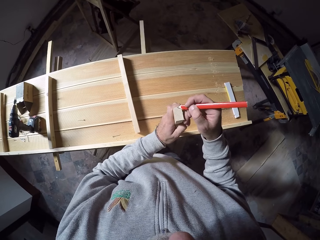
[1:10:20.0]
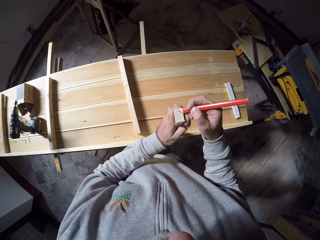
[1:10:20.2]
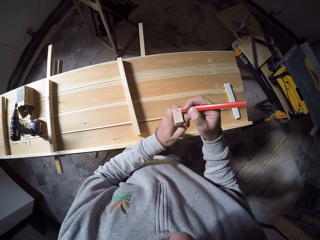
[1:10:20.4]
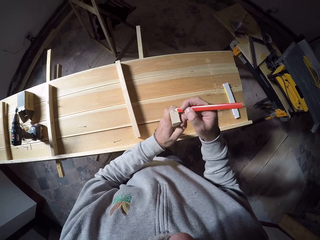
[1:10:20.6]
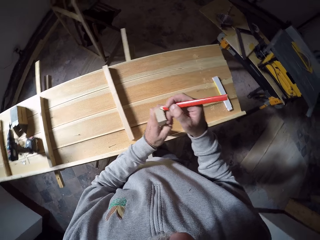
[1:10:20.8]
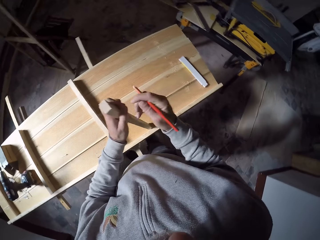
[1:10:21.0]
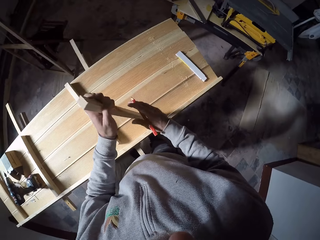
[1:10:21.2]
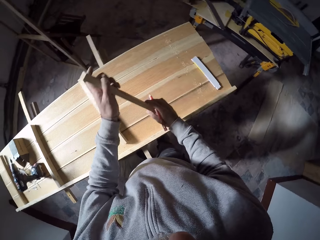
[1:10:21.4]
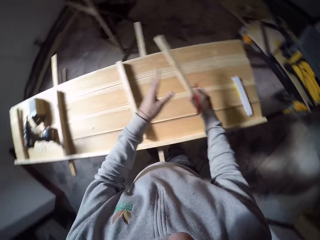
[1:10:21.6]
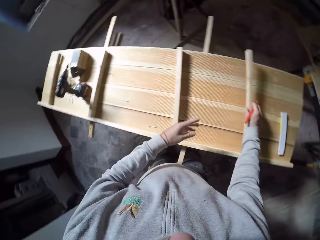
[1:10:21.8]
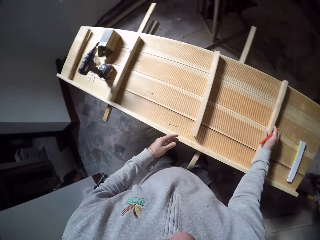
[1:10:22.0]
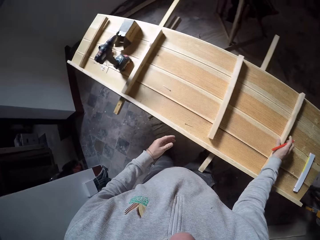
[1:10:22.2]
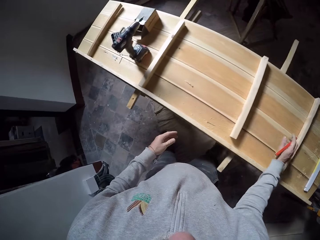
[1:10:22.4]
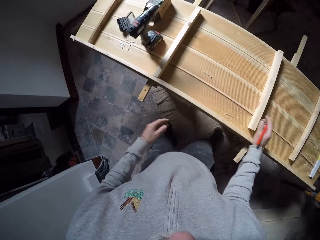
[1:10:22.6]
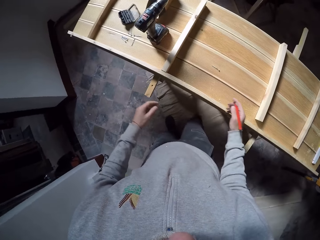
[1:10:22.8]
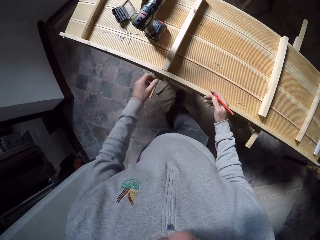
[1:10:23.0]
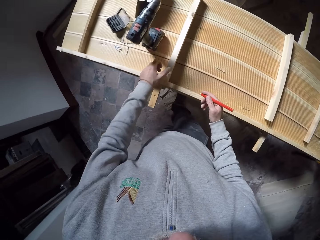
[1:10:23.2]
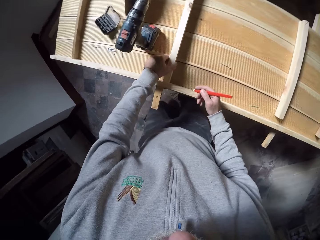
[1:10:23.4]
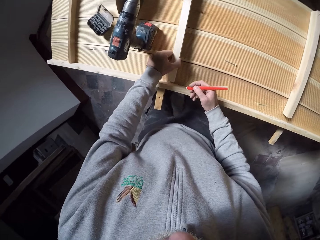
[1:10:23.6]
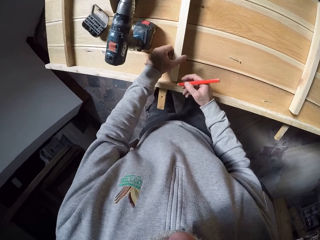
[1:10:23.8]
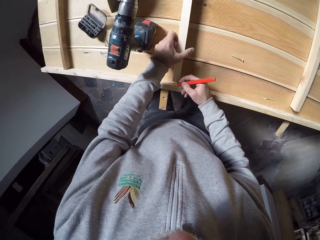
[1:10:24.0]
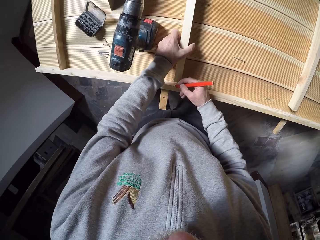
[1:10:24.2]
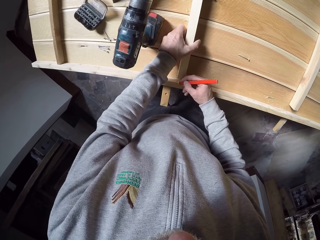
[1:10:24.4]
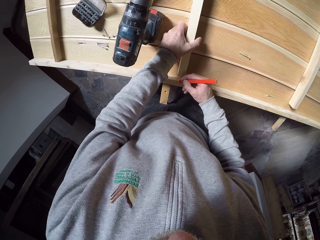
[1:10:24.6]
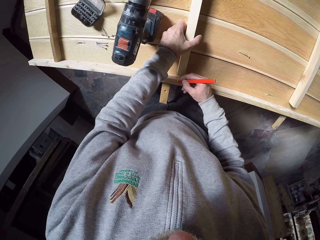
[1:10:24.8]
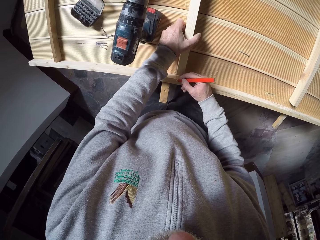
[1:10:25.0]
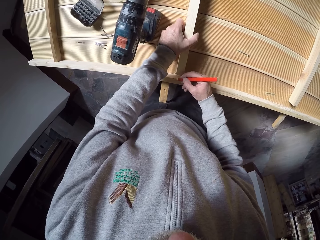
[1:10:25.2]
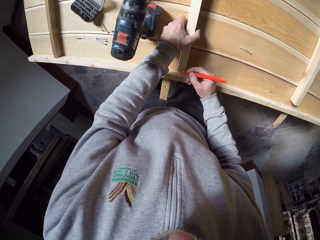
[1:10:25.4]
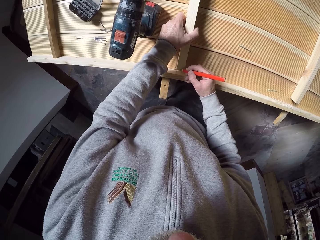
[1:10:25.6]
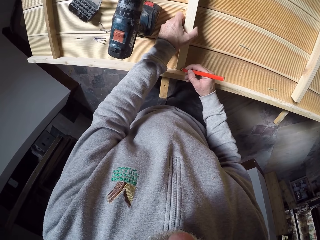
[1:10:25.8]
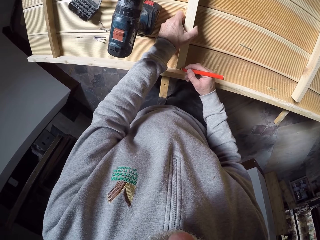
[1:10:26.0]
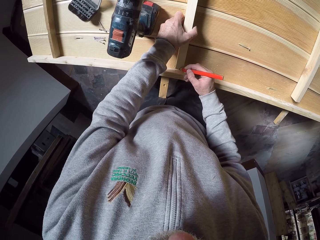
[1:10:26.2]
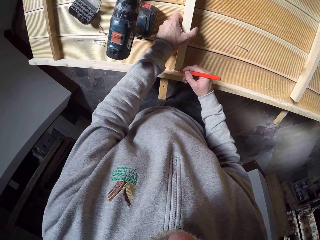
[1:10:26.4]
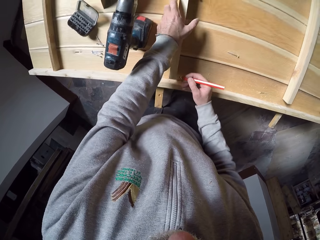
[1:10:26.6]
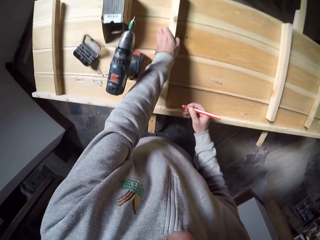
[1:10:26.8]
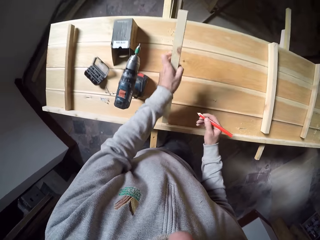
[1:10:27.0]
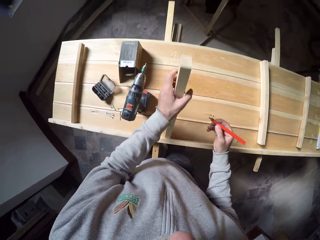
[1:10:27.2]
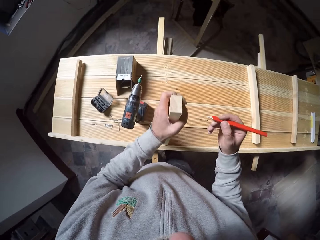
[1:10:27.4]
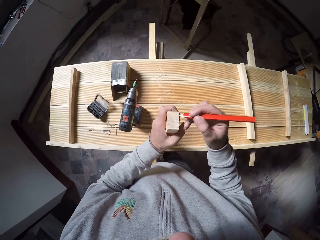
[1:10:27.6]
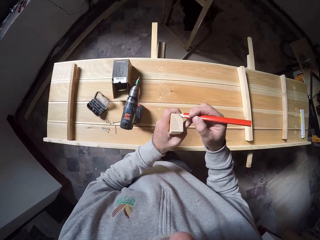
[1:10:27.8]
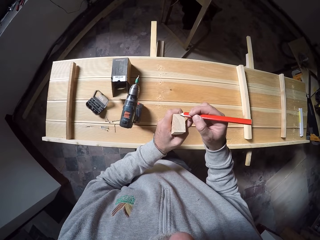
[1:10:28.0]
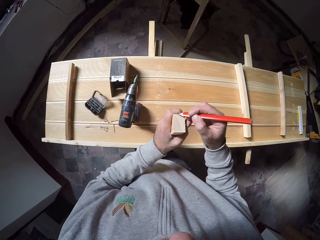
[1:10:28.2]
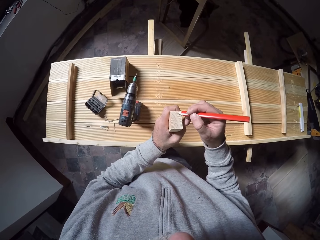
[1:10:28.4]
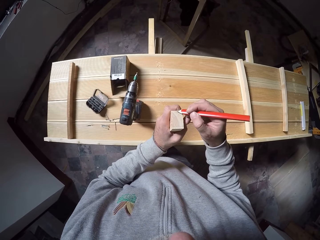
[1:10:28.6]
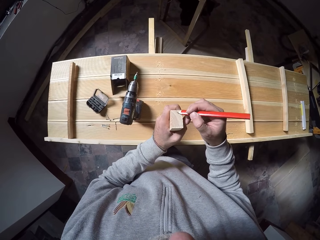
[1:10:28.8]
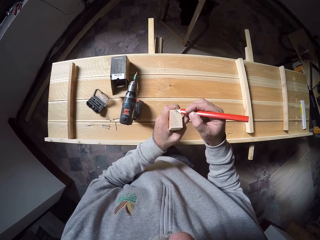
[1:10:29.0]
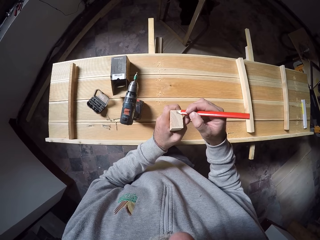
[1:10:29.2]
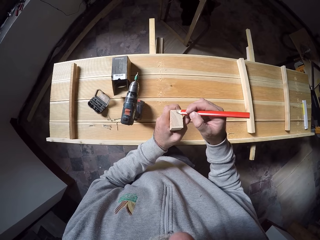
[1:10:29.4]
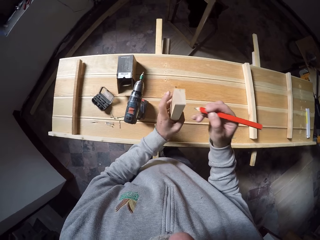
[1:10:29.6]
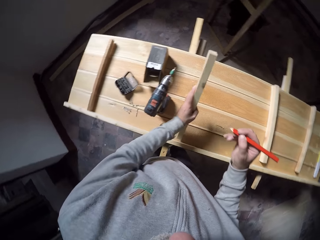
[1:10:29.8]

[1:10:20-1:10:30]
The camera wearer passes the plank in his left hand to his right hand. He drops the plank in his right hand on the wooden board. He holds the wood. He writes on the wooden board with the pen in his right hand. He picks a plank from the wooden board with his left hand. He writes on the plank in his left hand with the pencil in his right hand.

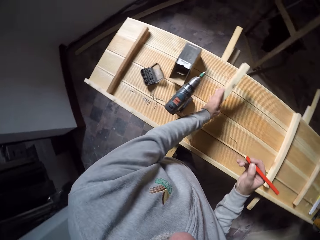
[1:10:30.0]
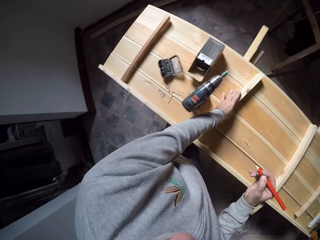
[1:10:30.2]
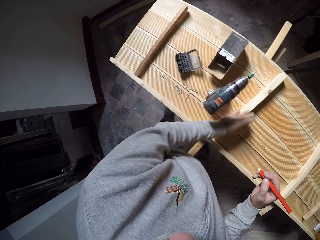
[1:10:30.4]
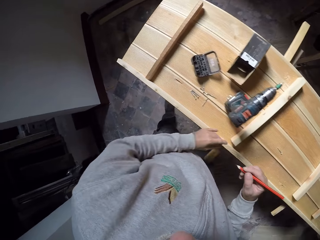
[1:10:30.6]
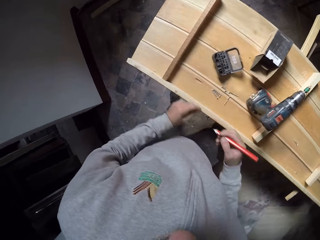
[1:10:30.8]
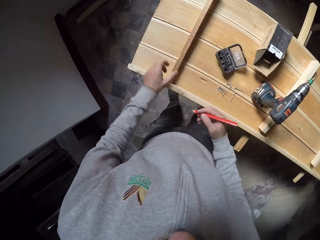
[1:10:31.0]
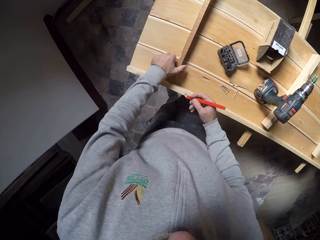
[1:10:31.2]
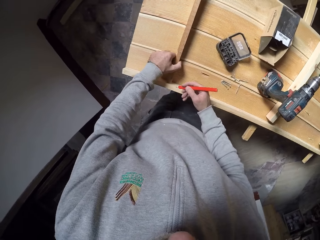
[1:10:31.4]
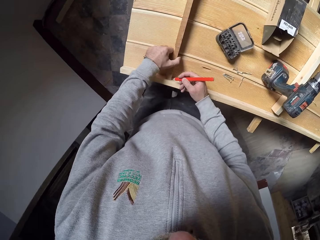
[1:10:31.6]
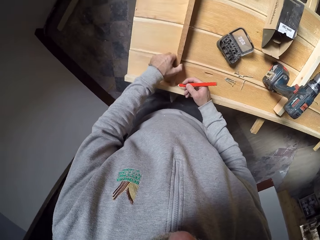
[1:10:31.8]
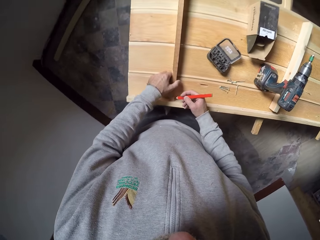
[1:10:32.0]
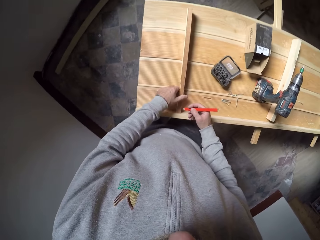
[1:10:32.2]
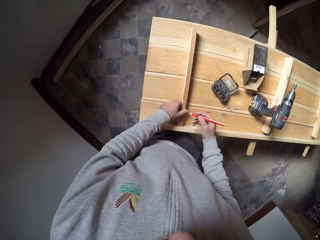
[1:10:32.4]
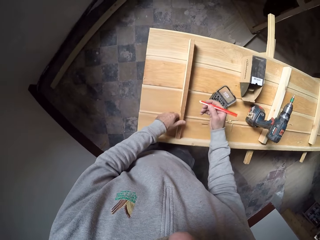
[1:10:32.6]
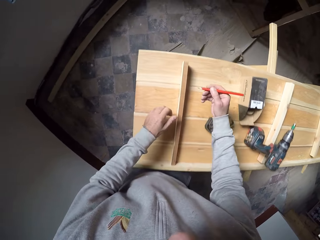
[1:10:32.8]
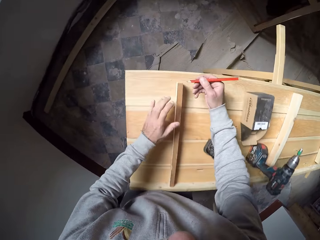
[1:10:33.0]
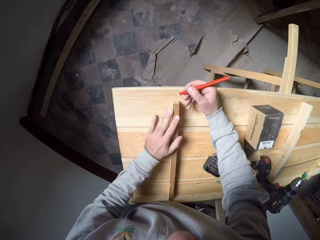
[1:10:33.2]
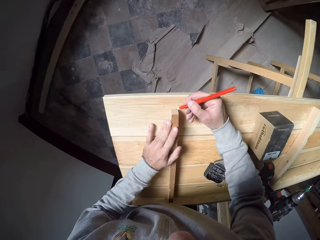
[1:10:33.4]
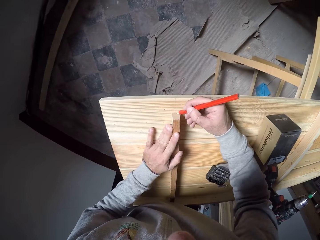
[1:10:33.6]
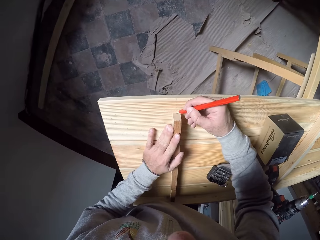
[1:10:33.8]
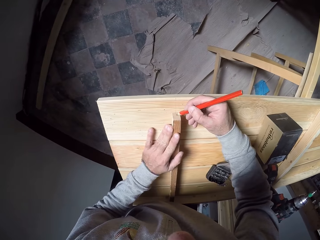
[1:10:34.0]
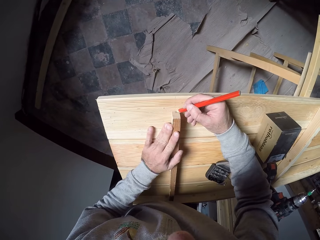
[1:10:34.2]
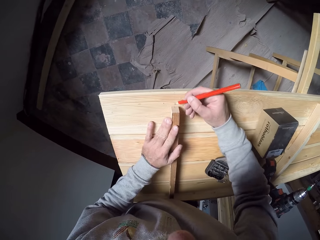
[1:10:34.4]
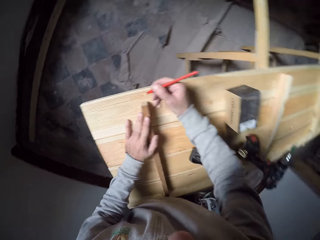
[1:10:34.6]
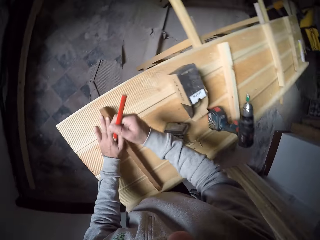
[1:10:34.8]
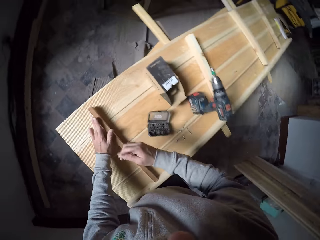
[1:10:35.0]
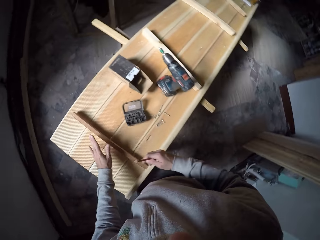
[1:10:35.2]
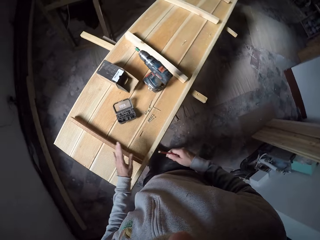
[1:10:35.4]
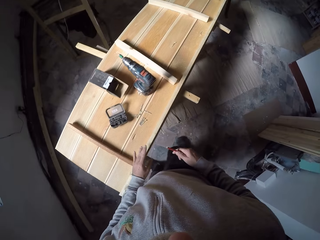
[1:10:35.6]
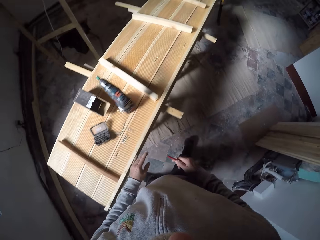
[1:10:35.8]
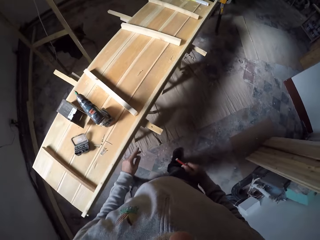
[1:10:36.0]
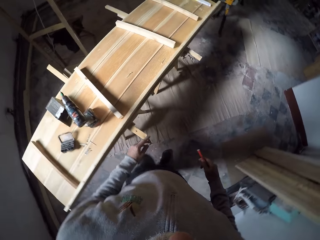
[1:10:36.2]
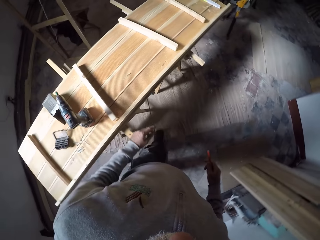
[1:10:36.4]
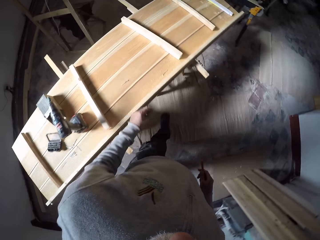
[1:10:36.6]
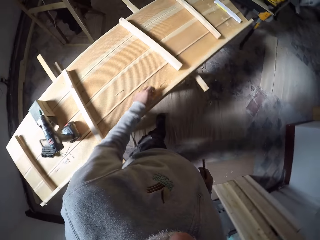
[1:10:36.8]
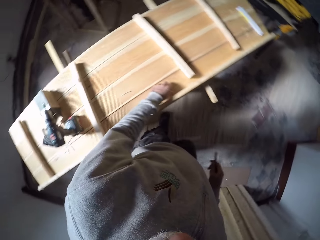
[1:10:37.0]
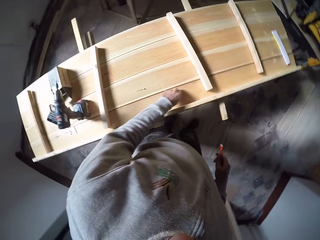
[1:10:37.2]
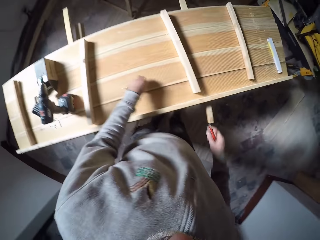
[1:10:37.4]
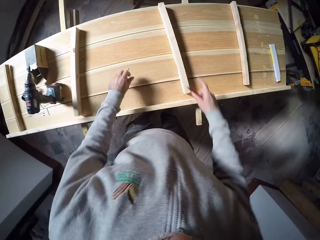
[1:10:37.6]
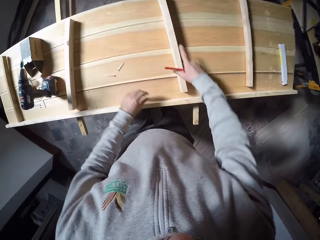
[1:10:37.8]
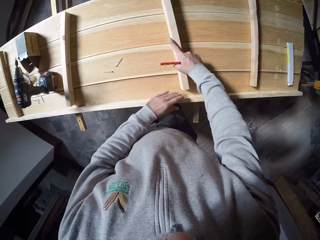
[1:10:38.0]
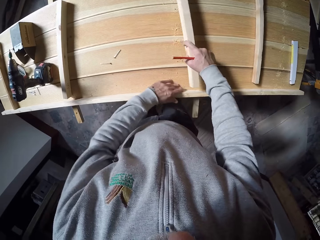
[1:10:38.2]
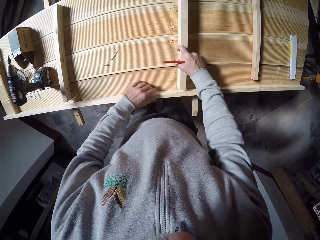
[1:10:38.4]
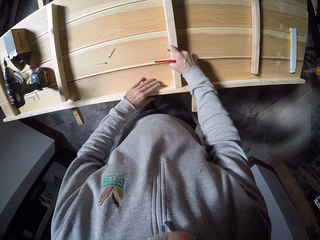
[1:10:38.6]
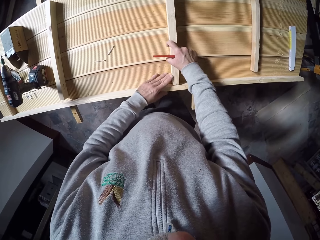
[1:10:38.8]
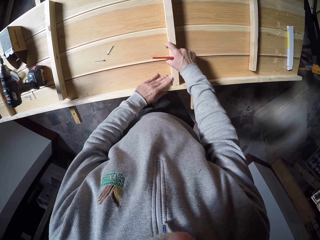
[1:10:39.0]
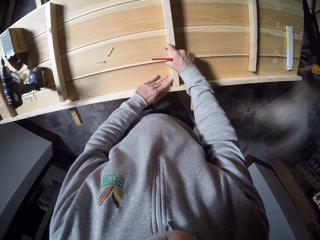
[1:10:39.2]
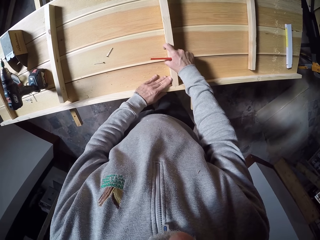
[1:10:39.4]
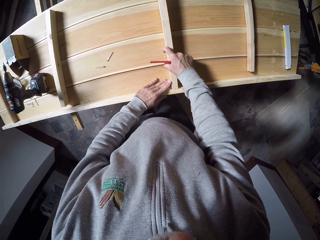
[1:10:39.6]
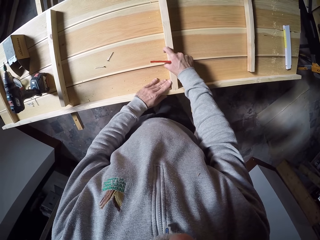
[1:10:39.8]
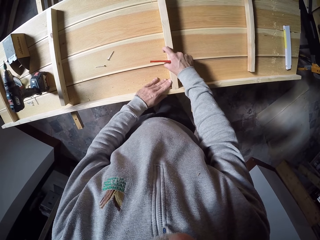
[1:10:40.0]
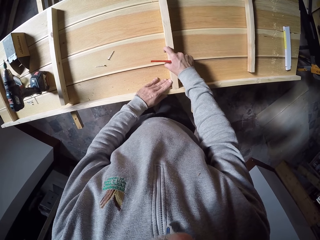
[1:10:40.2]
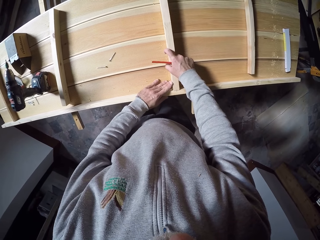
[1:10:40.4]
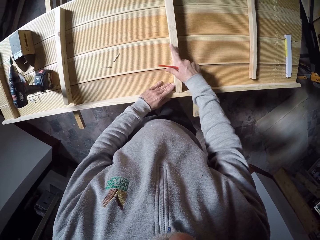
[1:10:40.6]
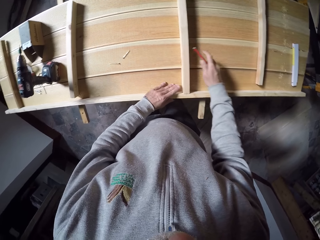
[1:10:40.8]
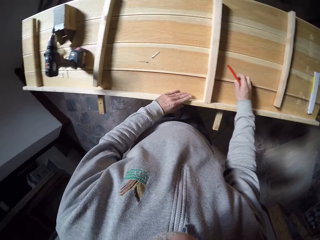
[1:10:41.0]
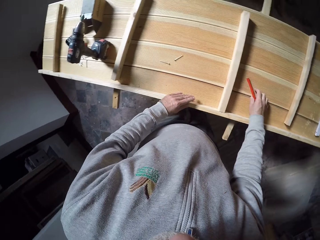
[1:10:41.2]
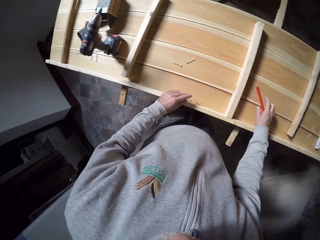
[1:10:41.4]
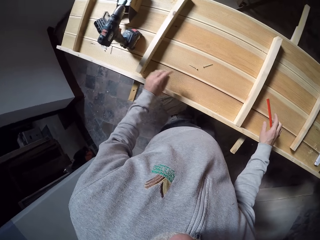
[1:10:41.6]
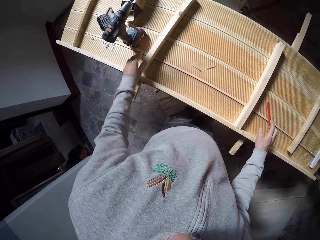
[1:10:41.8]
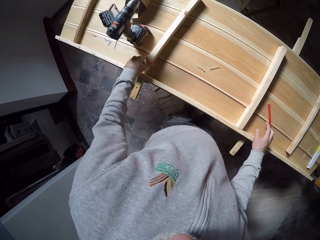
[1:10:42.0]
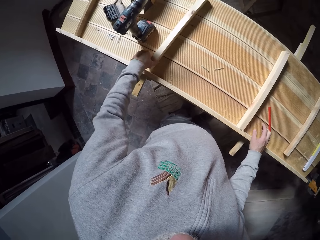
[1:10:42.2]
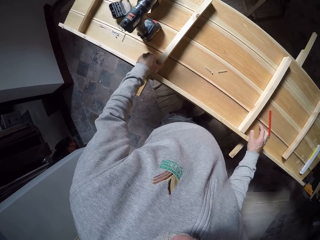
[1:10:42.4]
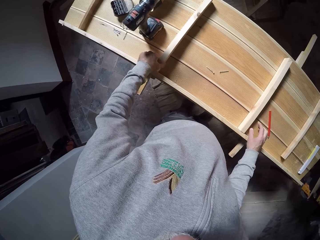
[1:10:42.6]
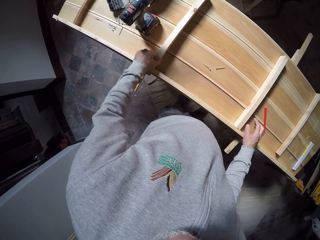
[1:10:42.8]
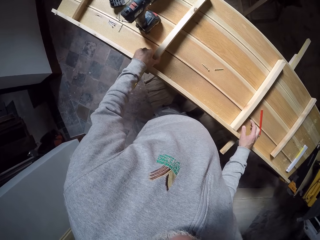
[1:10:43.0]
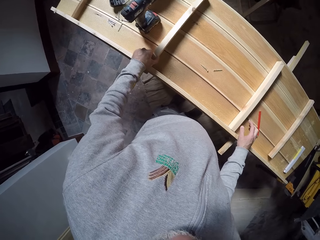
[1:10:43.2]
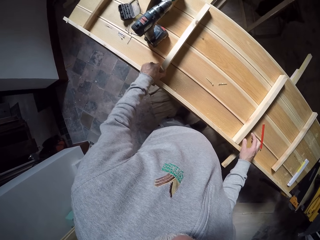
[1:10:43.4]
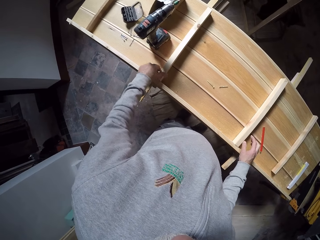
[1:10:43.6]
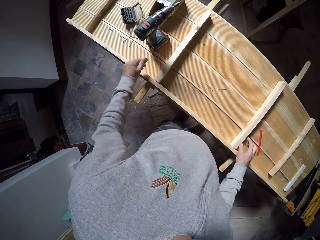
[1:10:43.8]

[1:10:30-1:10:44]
The camera wearer drops the plank in his left hand on the wooden board. He holds a plank from the wooden board with his left hand. He writes on the plank on the wooden board with the pencil in his right hand. He walks around. He arranges a plank on the wooden board with both hands. He puts the marking pencil down. He moves a plank on the wooden board with his left hand. He holds the wood.
